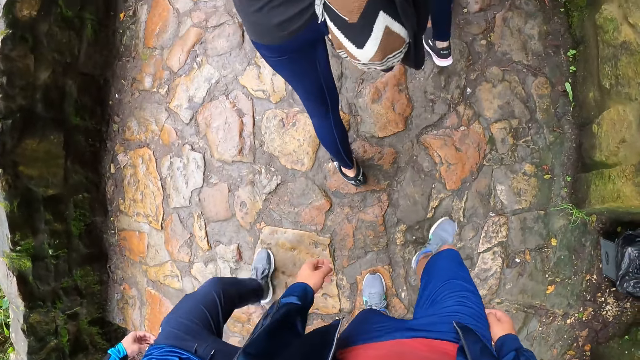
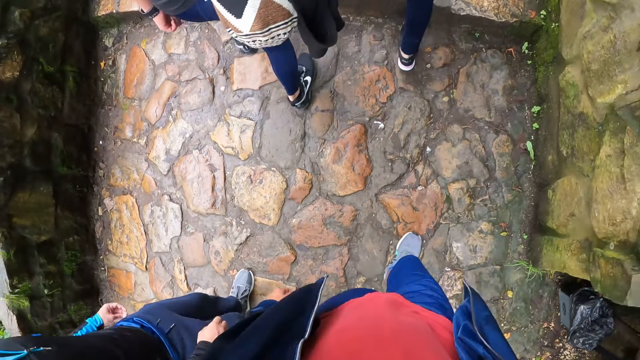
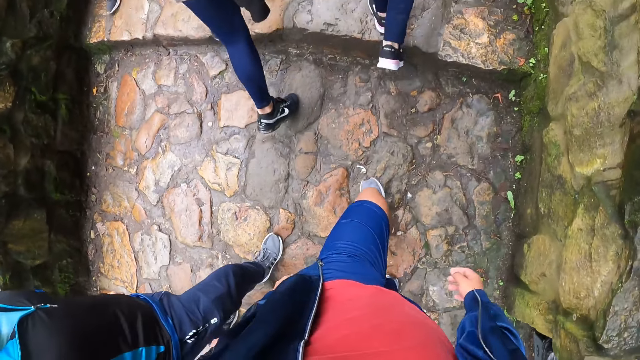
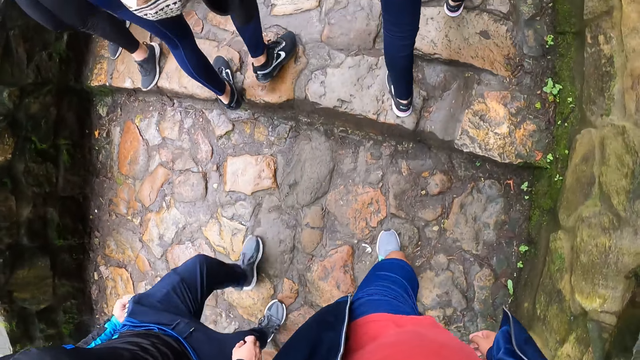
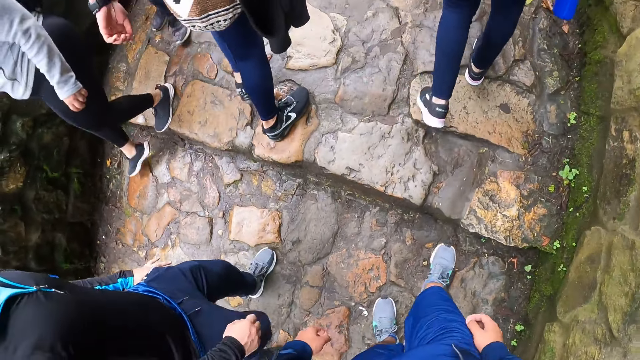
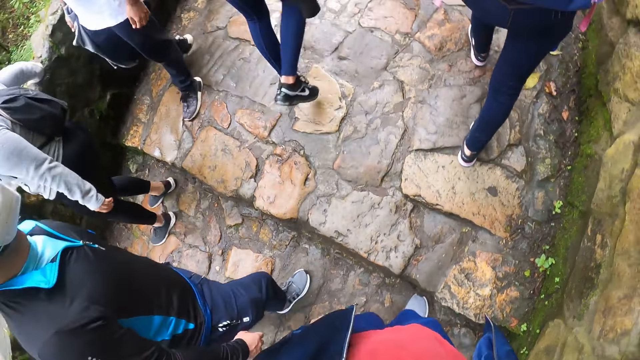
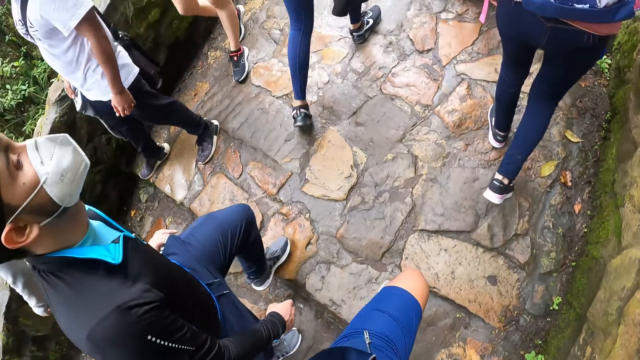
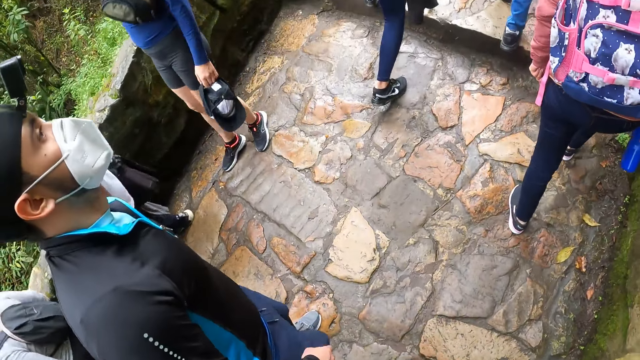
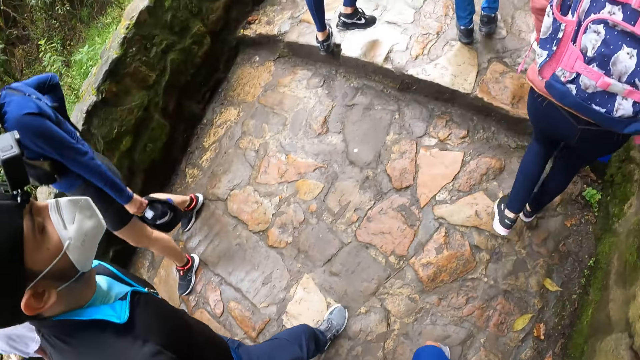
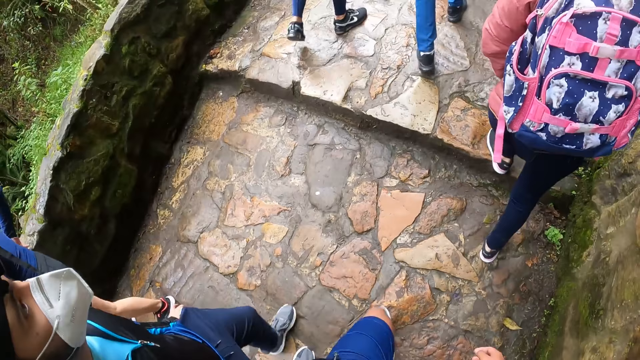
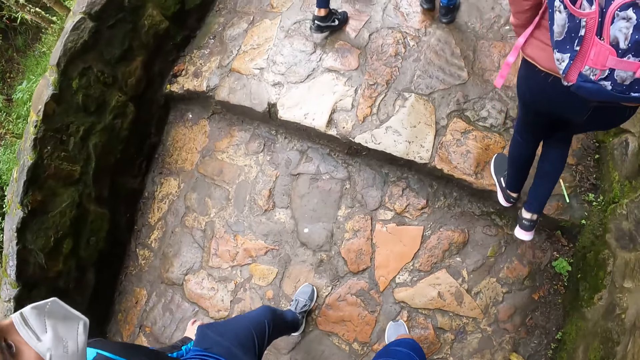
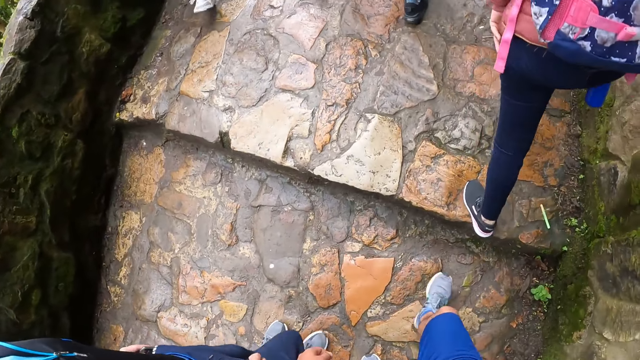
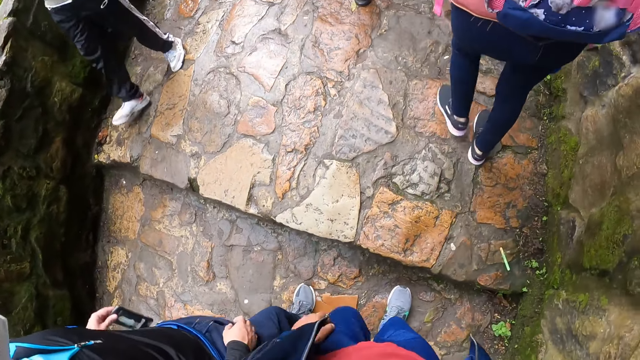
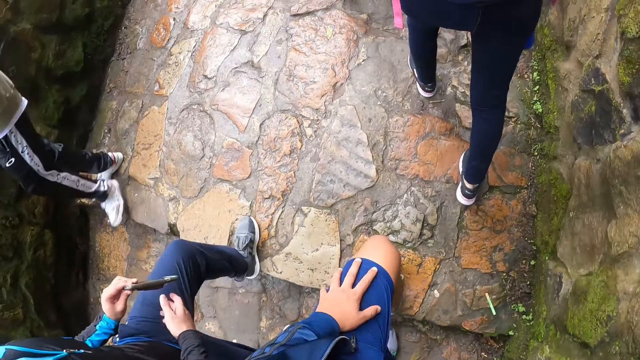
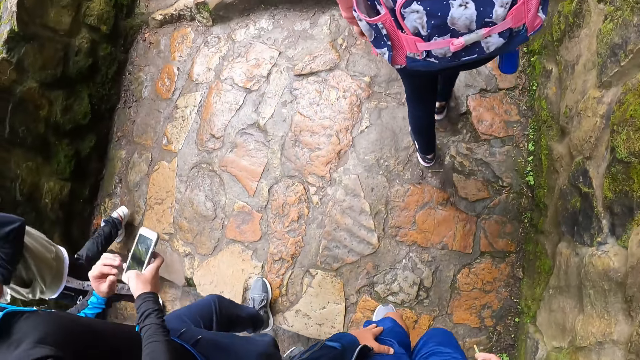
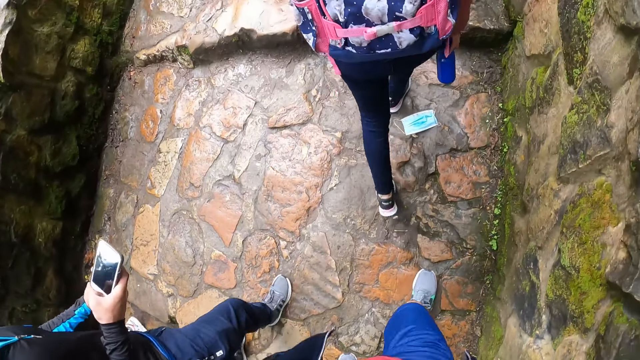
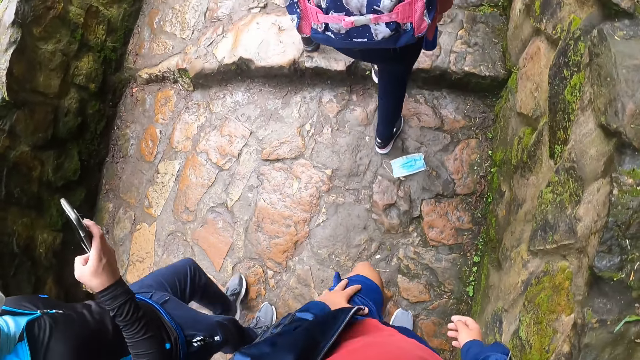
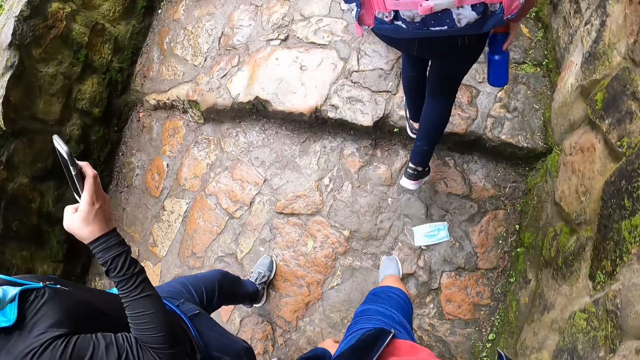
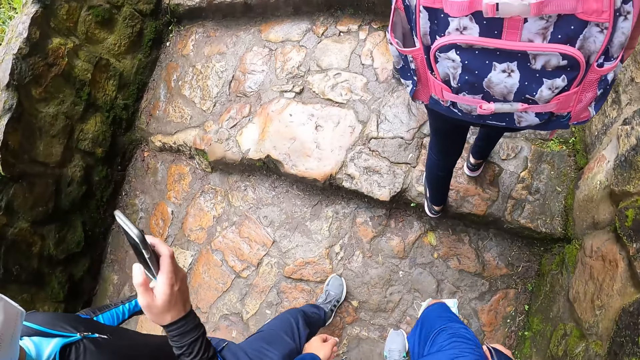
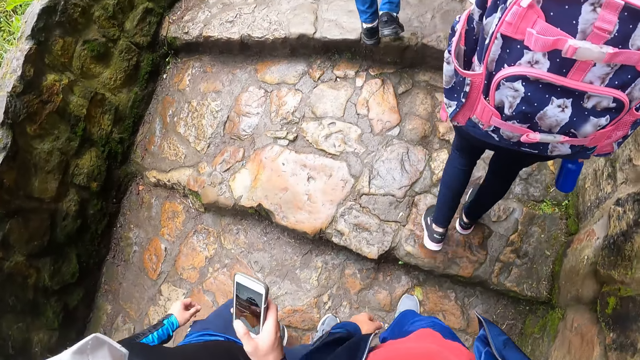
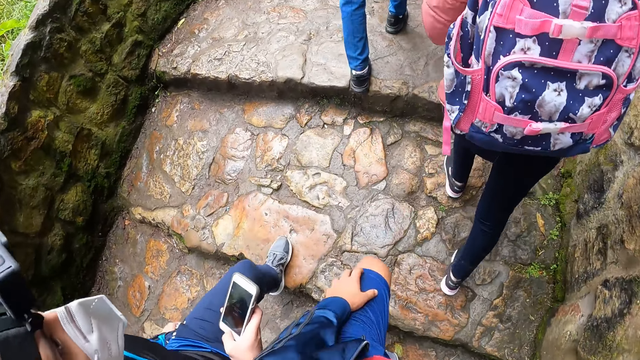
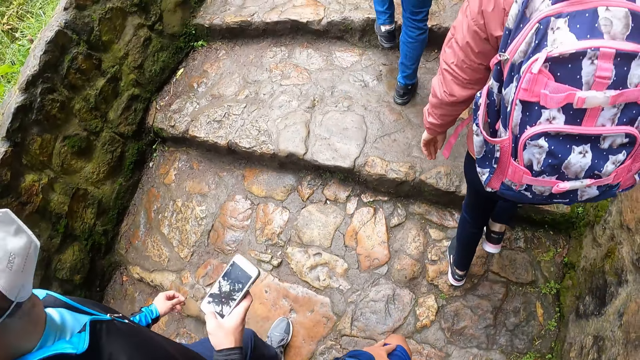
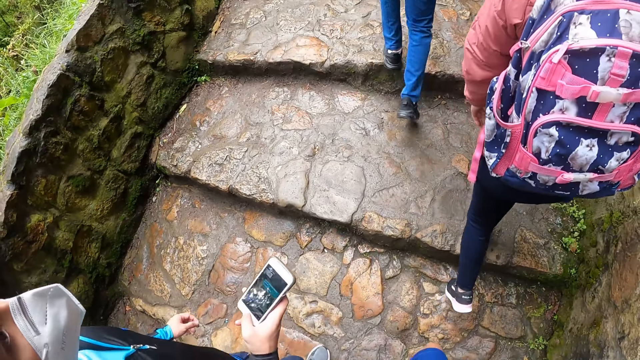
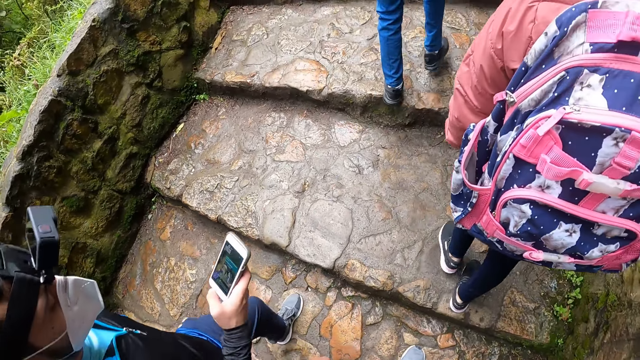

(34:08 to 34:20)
The man takes a phone out from his pant with his left hand. The camera wearer holds the thigh. The man holds the phone with both hands. He operates the phone with his right hand.

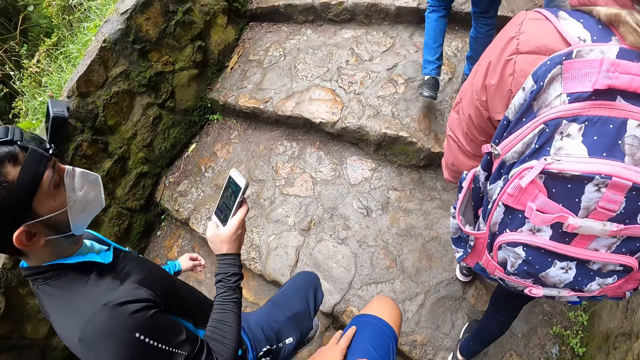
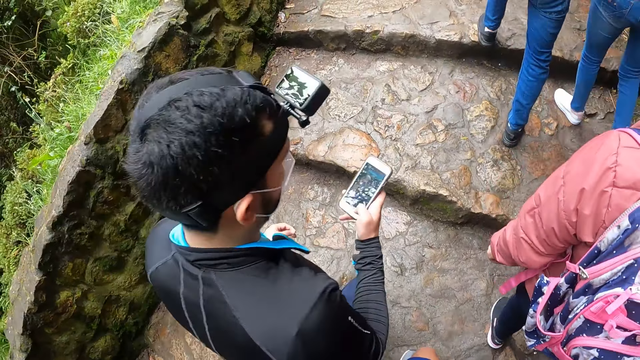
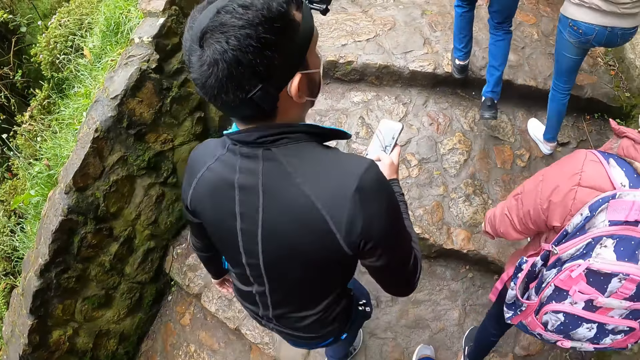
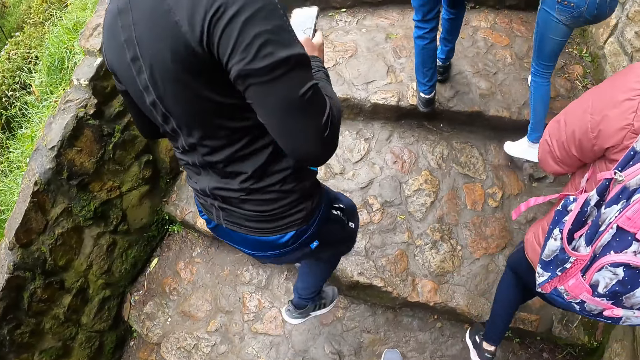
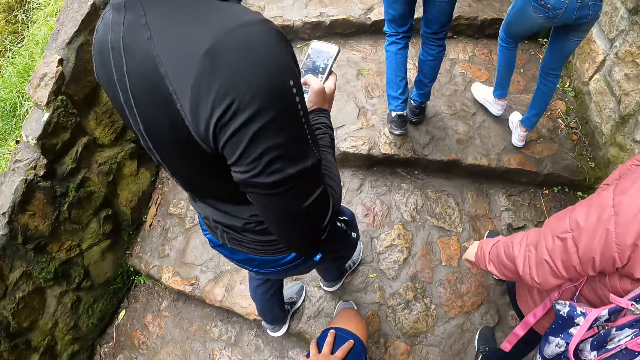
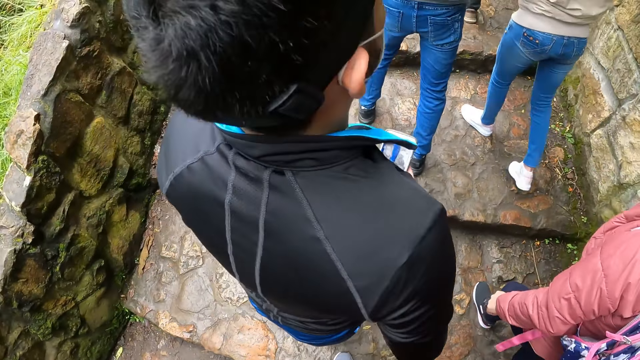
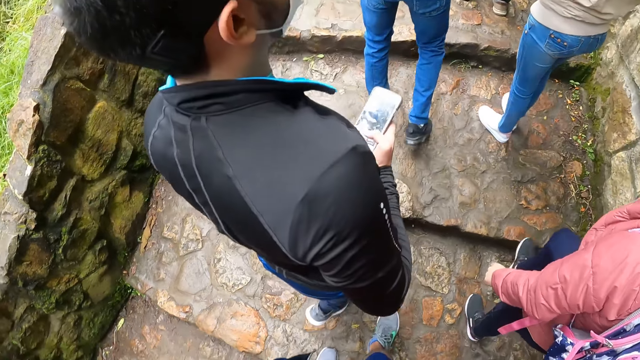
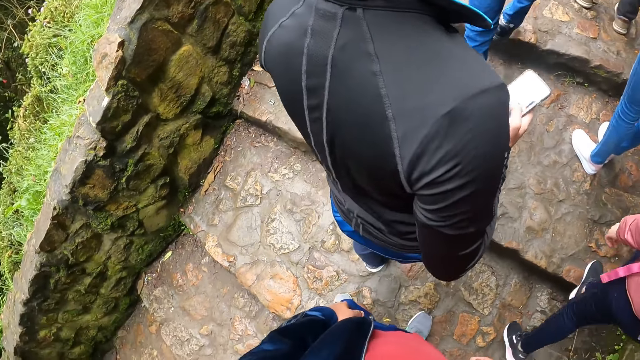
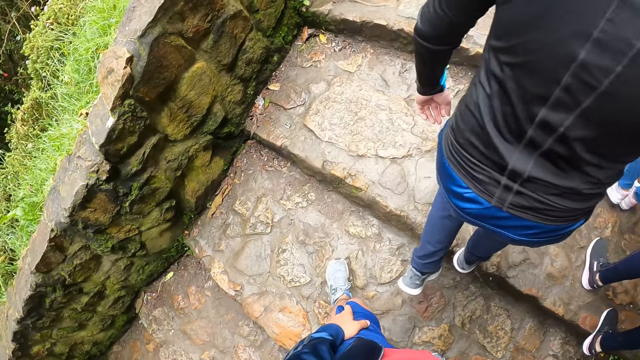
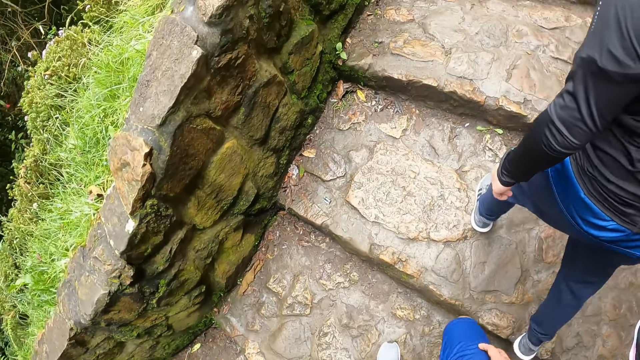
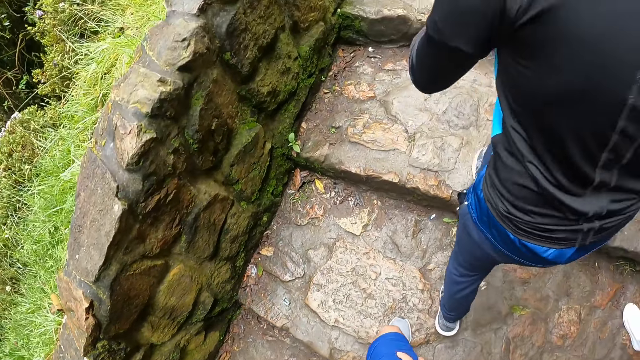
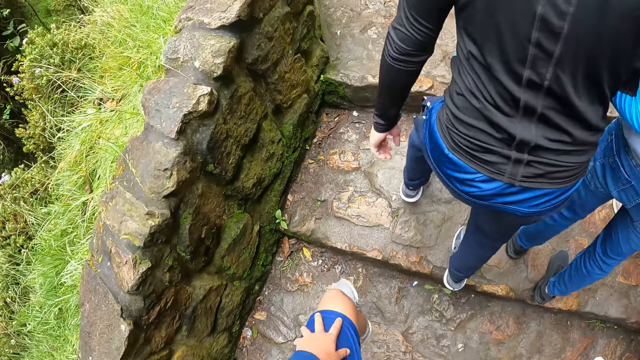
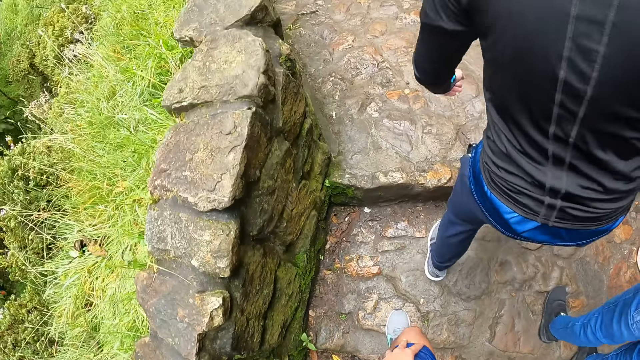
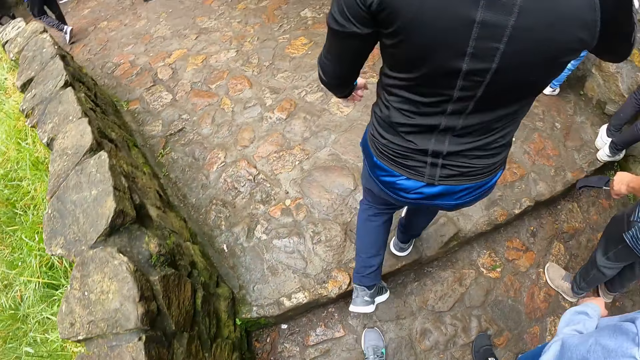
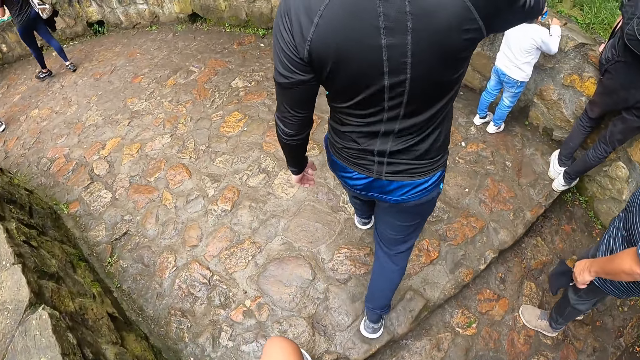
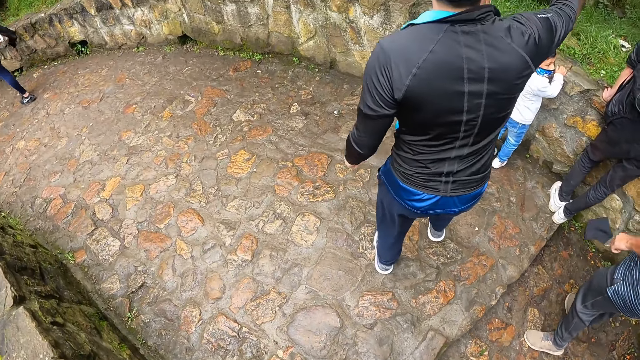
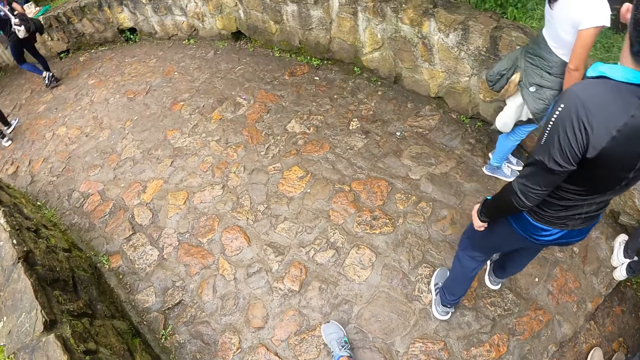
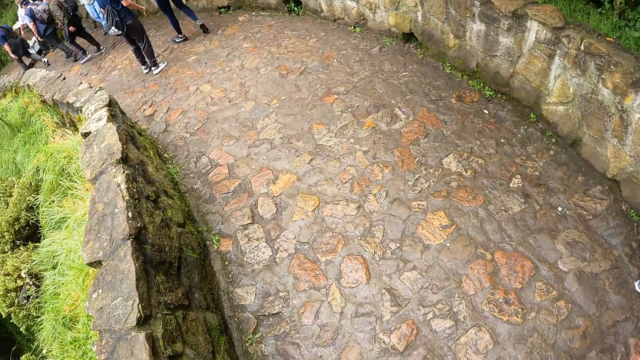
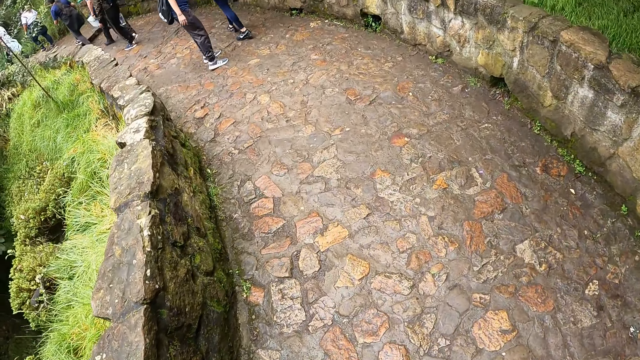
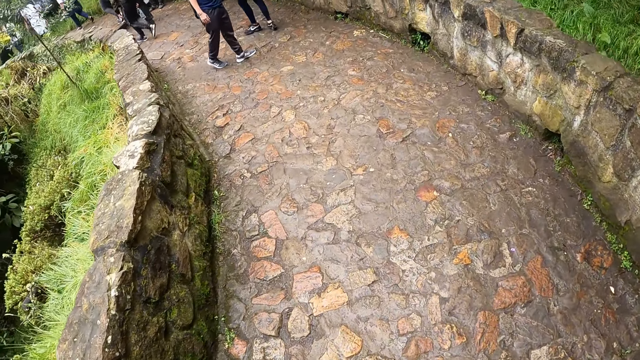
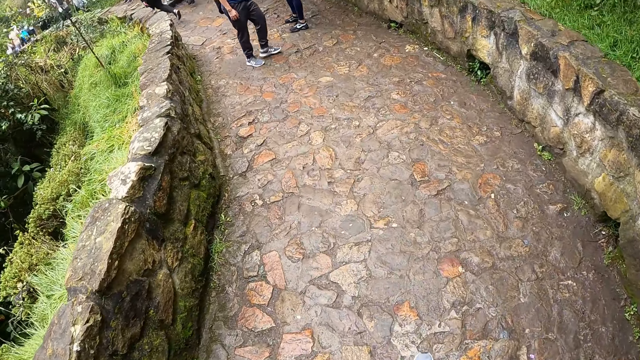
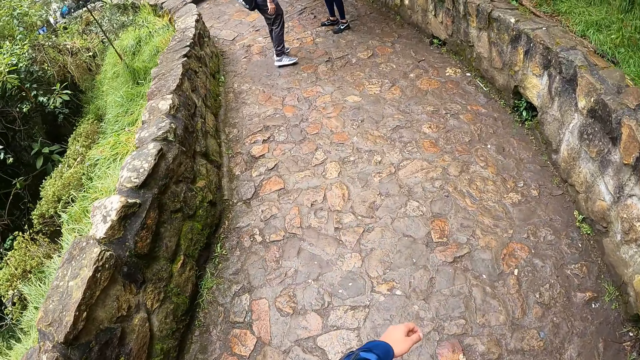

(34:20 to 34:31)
A person walks to the pavement.
